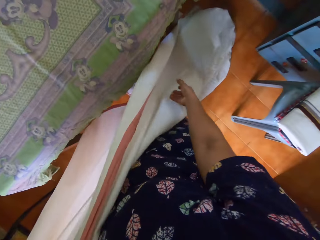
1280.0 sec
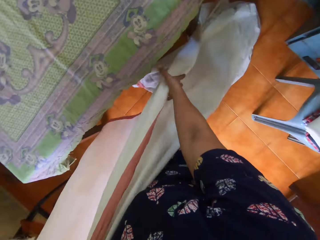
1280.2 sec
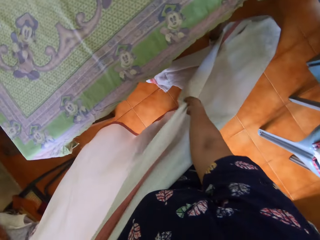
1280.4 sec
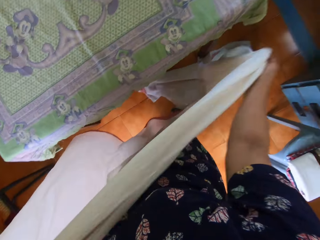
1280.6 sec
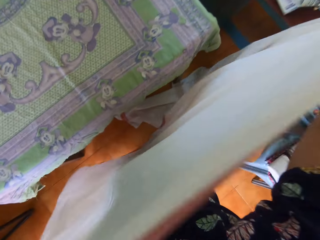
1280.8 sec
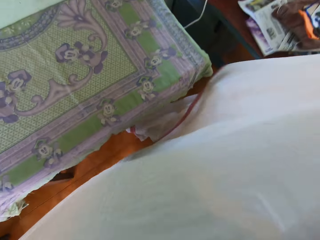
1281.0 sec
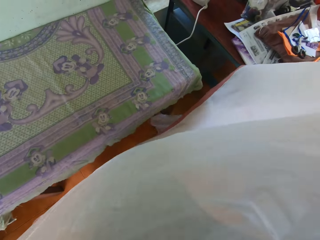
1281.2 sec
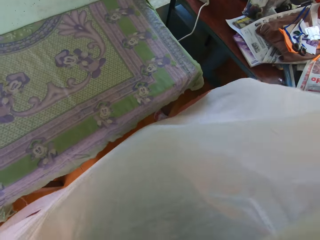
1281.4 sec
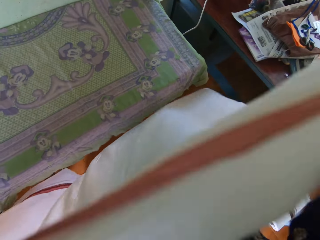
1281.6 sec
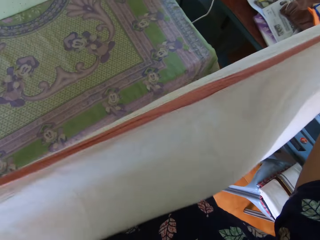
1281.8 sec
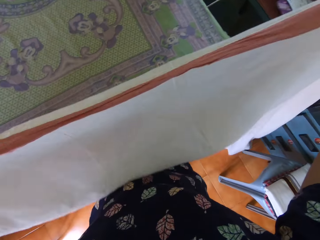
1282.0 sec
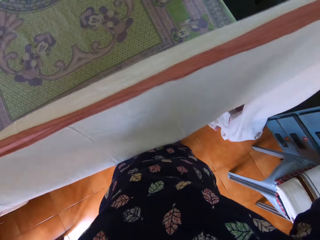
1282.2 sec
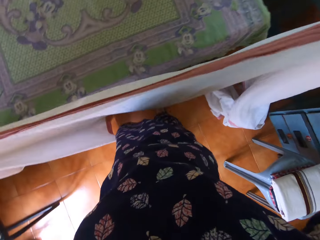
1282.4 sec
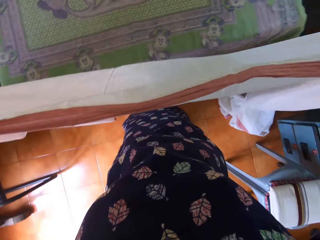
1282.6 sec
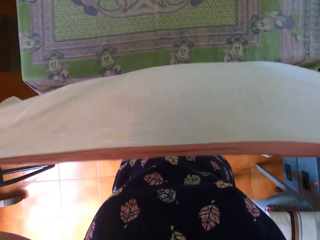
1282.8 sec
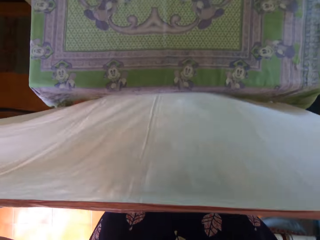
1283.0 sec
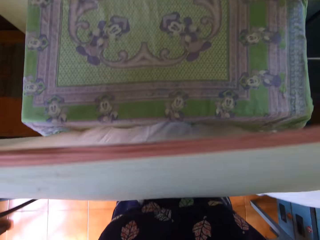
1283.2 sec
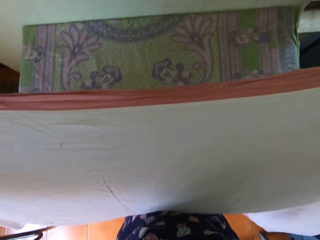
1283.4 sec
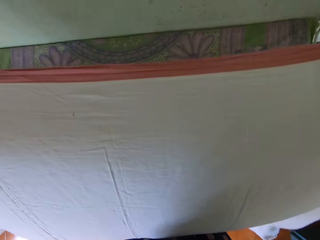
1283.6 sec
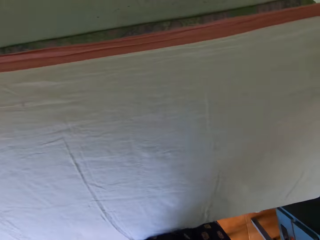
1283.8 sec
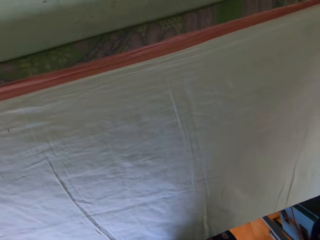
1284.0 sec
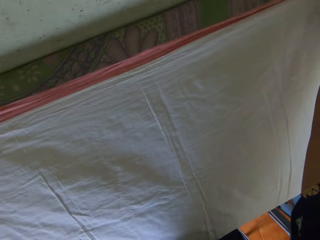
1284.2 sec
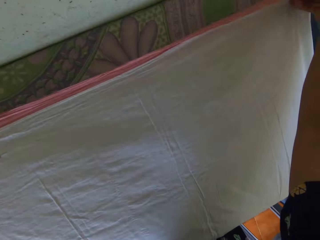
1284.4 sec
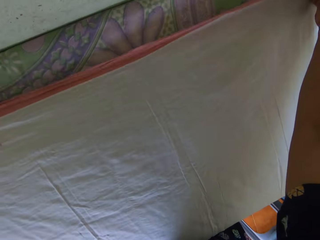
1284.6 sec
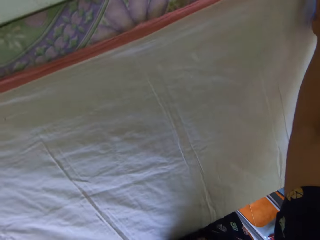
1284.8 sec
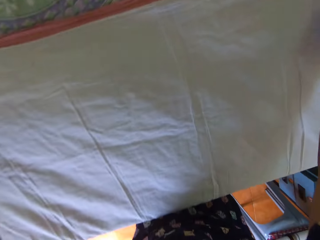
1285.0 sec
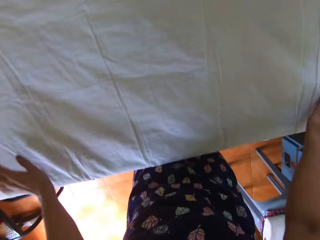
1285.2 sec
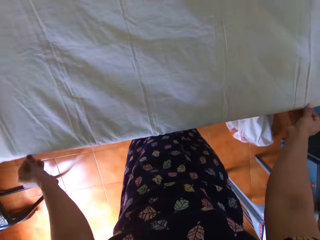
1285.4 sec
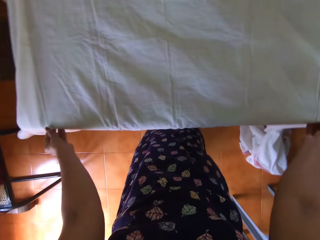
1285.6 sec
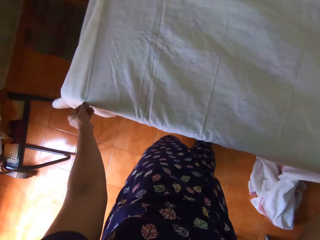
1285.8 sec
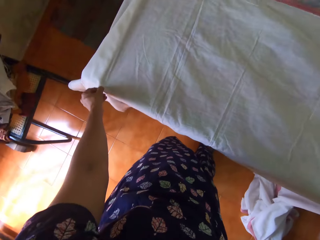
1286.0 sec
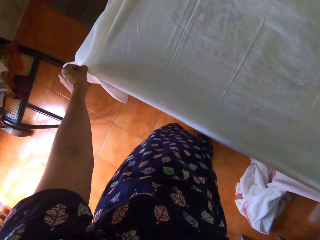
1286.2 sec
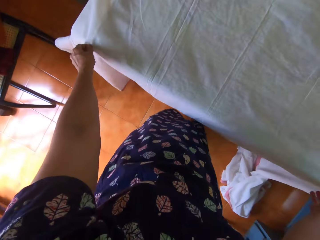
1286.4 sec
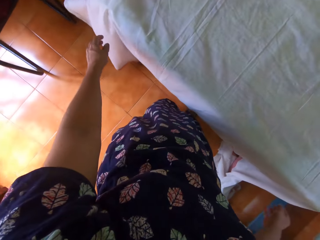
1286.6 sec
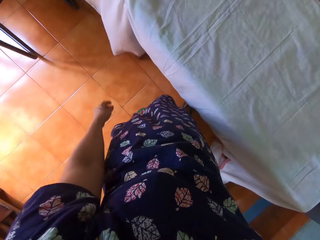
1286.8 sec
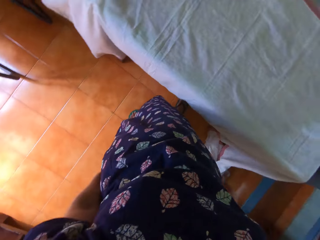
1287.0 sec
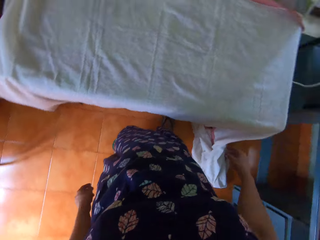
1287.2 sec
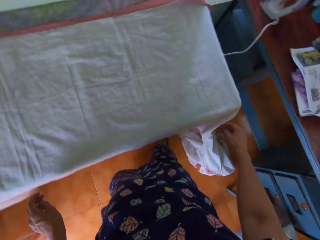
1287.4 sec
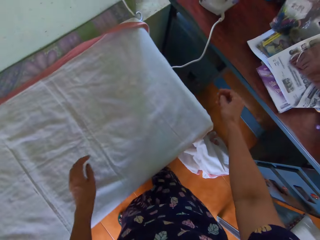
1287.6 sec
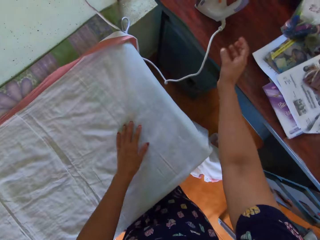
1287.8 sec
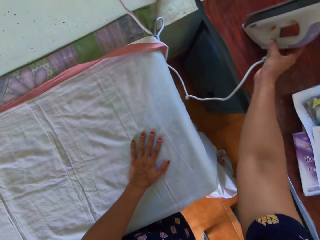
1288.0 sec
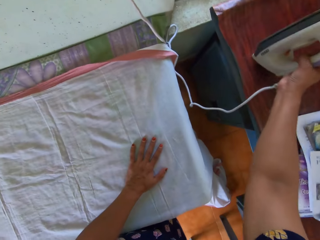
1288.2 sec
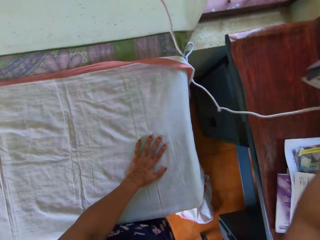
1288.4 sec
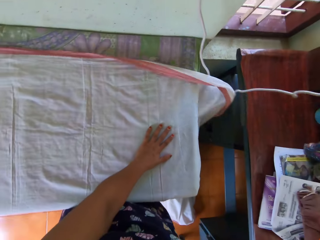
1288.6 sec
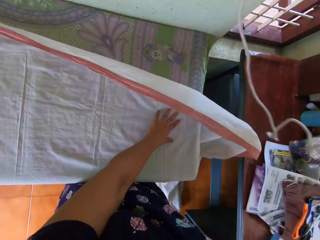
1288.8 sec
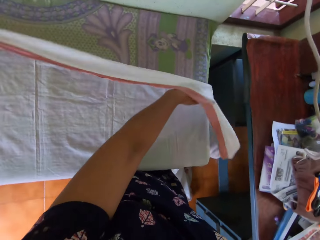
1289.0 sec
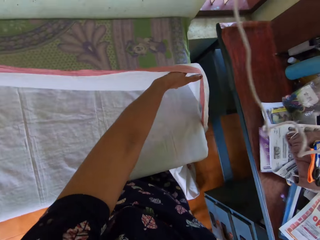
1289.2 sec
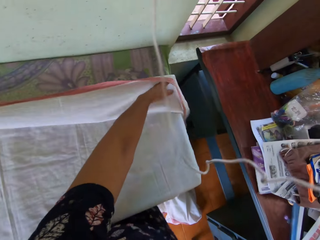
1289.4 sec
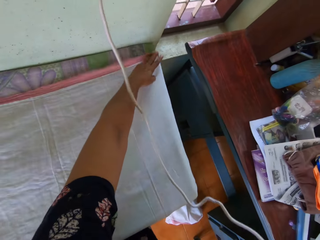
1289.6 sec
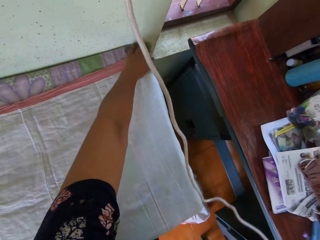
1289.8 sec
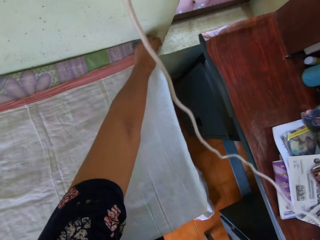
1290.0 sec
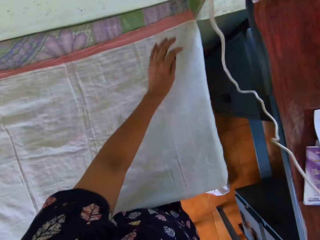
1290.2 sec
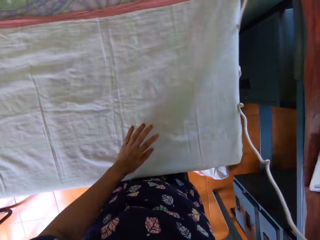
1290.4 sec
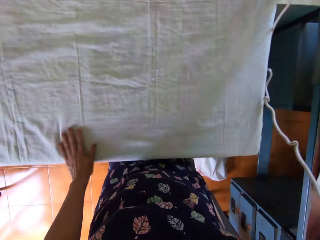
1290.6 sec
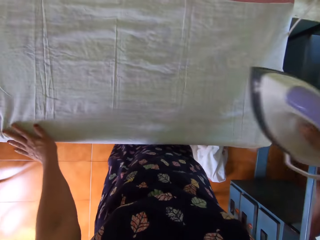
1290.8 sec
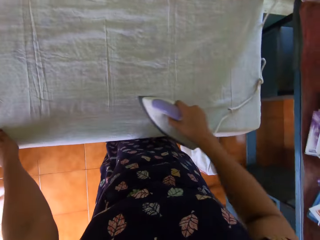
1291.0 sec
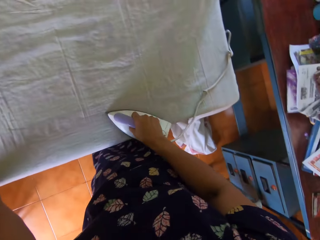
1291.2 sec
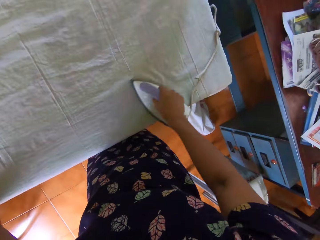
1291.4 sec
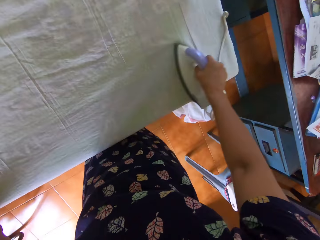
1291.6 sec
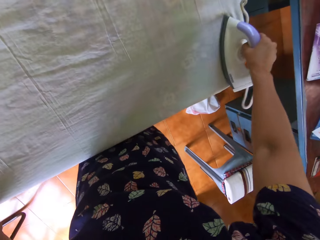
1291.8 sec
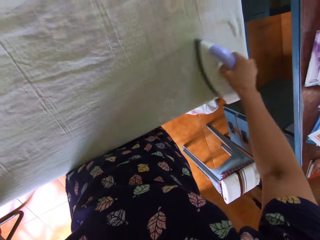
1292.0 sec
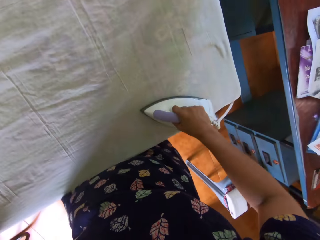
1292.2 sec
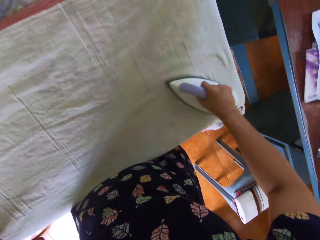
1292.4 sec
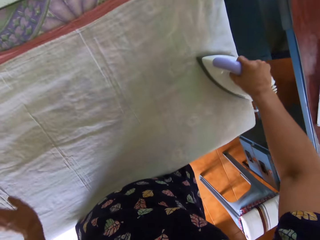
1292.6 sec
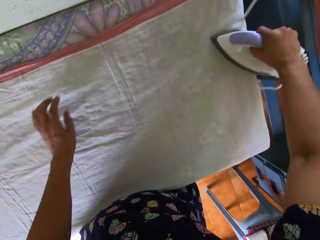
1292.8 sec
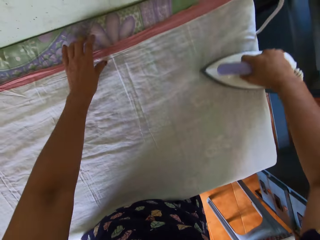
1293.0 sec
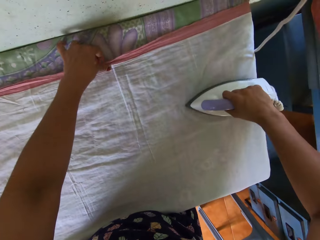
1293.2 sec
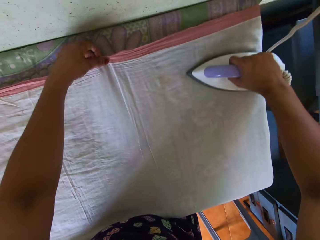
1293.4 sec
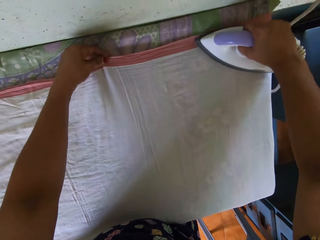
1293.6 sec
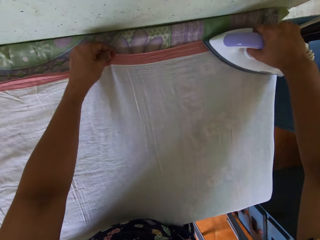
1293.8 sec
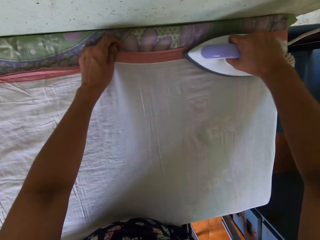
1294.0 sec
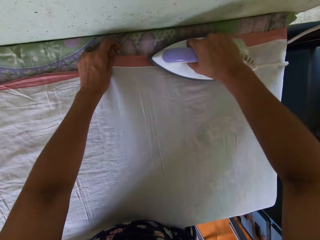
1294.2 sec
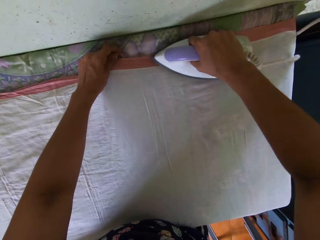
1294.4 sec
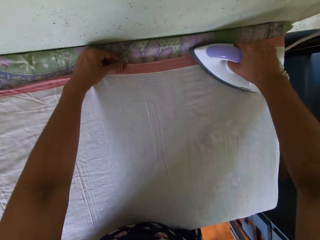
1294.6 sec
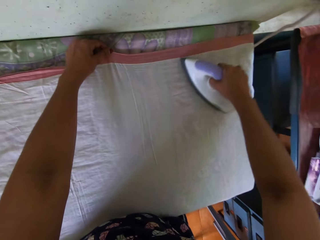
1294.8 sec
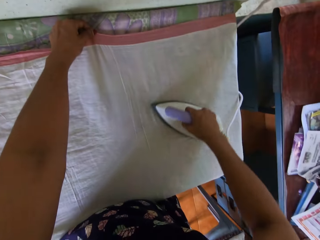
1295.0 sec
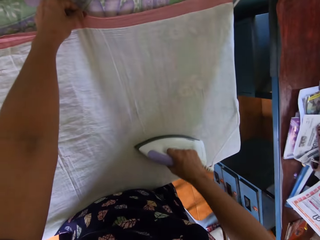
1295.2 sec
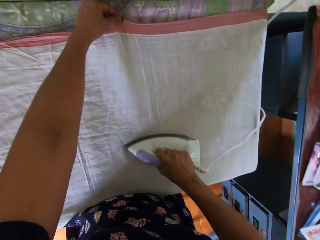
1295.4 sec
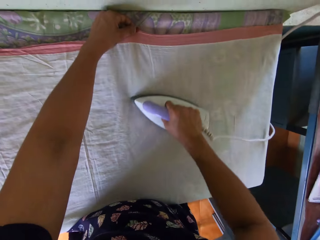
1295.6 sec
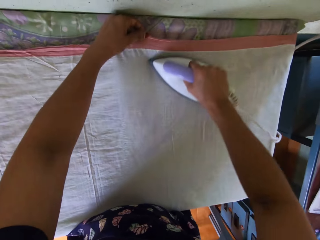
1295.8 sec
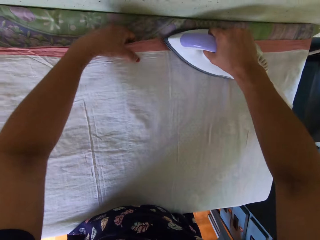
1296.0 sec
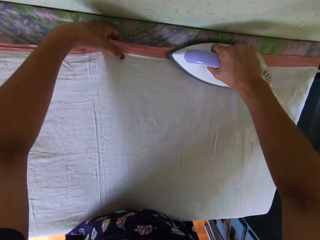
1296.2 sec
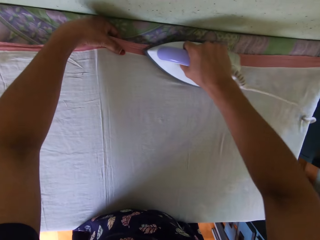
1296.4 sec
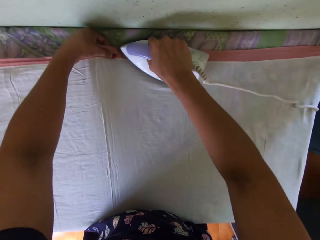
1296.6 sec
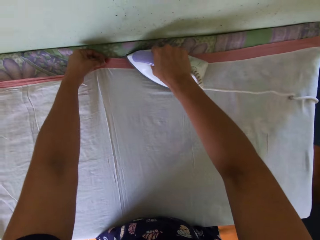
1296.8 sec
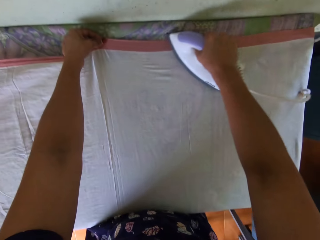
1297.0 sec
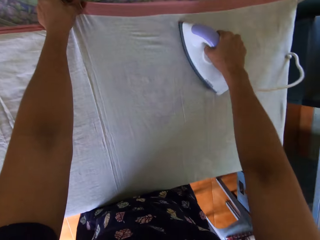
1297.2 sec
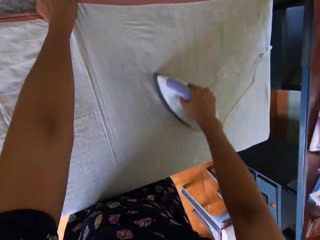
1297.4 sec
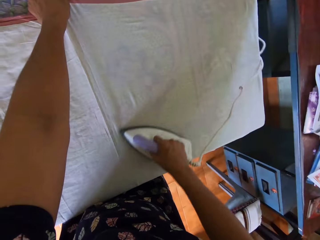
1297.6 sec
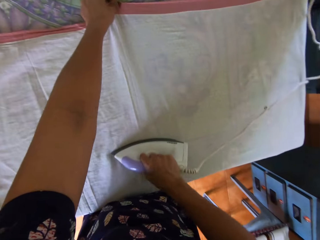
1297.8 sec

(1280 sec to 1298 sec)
The camera wearer places the piece of cloth on the table with both hands. She picks up the pressing iron with her right hand. She straightens the piece of cloth on the table with her left hand. She irons the piece of cloth.

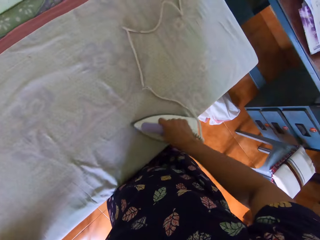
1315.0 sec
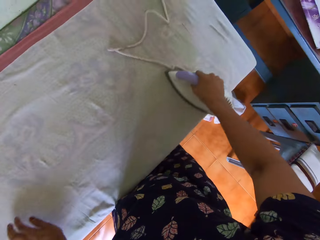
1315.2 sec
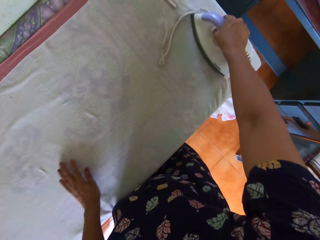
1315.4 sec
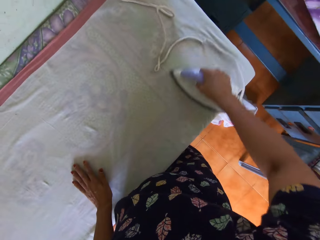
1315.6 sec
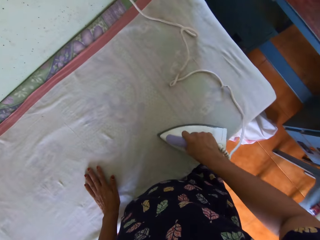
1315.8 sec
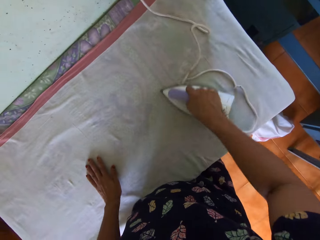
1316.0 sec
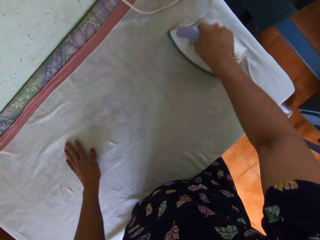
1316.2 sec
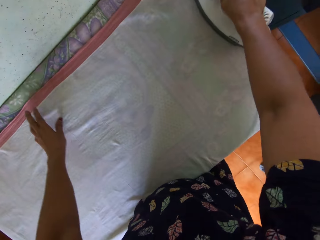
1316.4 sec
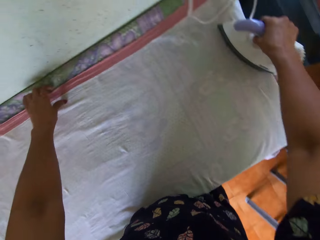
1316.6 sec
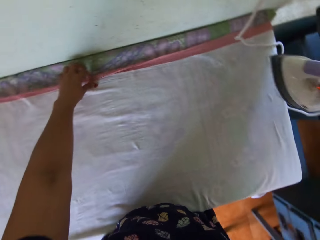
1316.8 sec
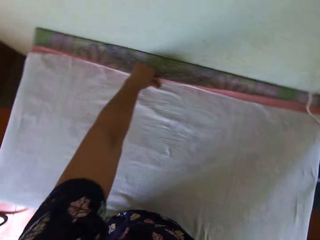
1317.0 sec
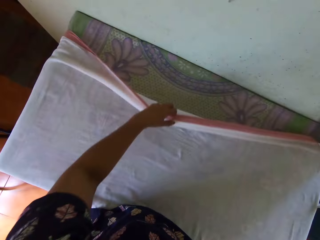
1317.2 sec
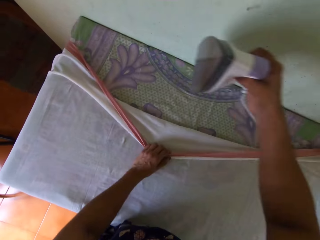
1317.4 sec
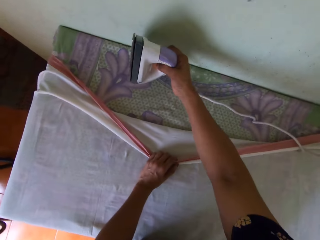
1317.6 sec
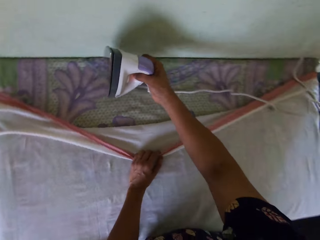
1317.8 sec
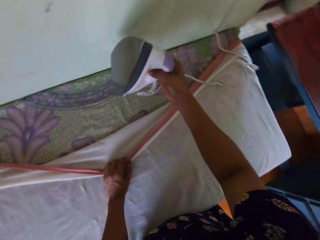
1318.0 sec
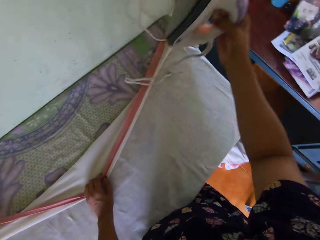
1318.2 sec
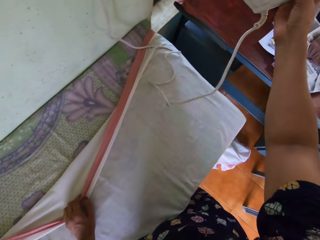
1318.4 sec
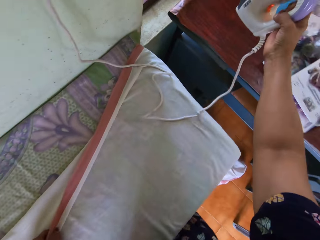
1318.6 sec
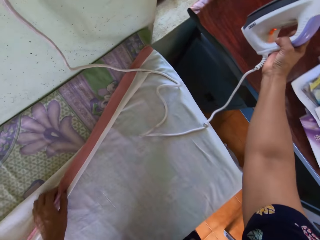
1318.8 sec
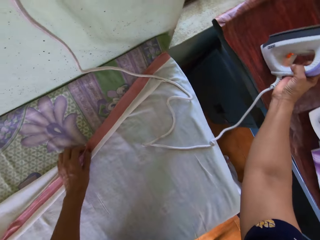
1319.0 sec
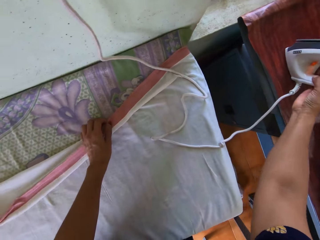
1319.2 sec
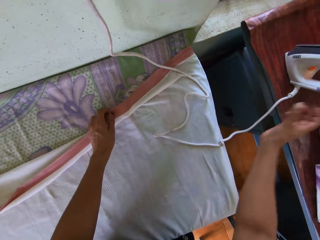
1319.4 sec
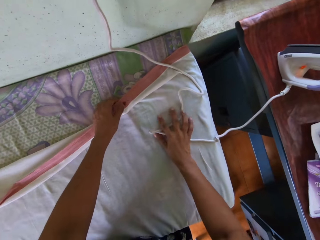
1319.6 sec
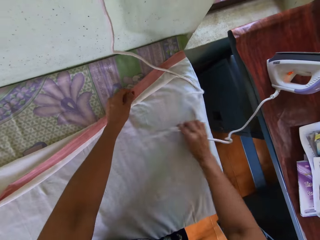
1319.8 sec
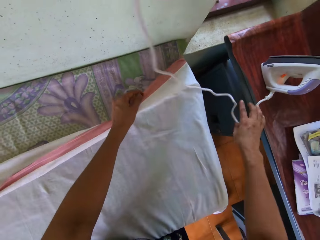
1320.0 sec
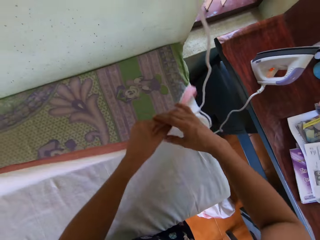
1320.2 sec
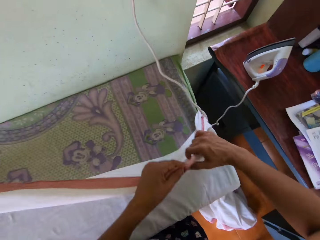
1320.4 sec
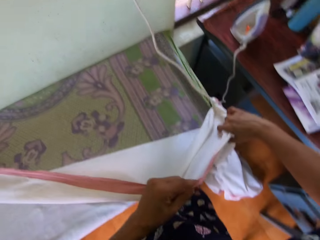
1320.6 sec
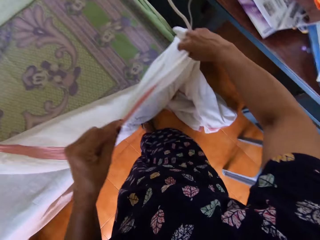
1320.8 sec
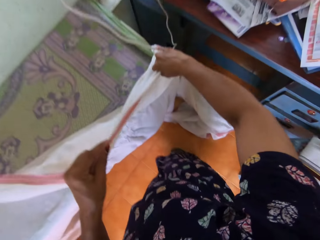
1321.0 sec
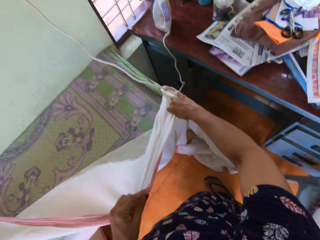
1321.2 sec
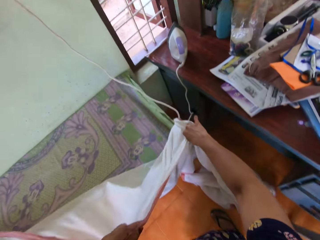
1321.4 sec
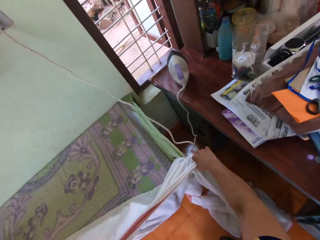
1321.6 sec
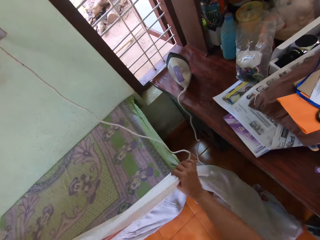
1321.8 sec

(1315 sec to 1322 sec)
The camera wearer moves her left hand along the table. She stands the pressing iron on another table with her right hand. She holds the piece of cloth with her left hand. She straightens the piece of cloth with both hands.
